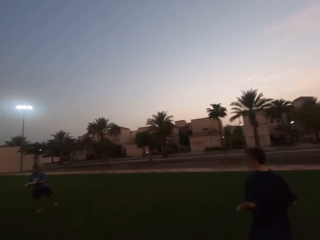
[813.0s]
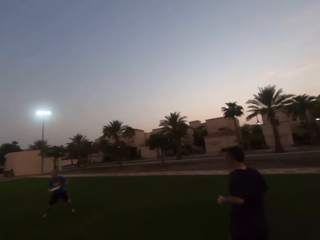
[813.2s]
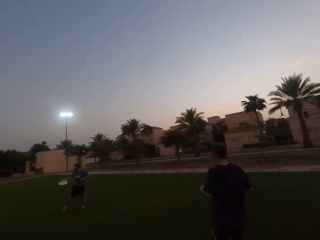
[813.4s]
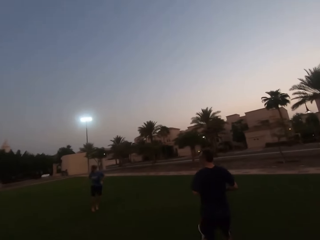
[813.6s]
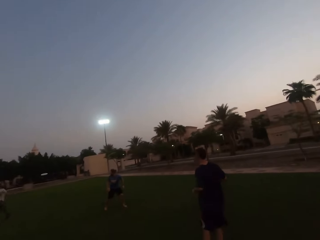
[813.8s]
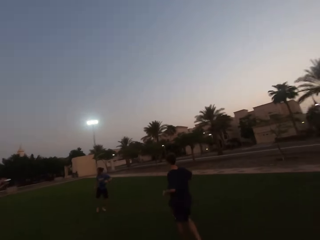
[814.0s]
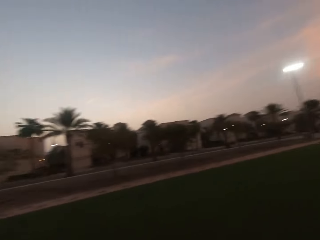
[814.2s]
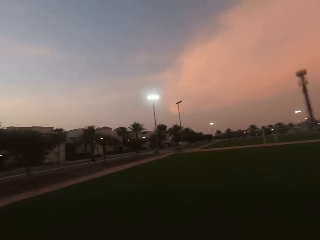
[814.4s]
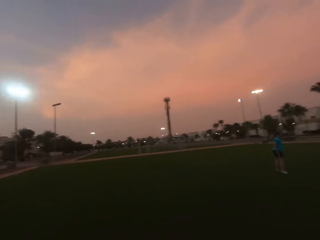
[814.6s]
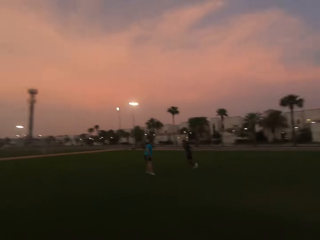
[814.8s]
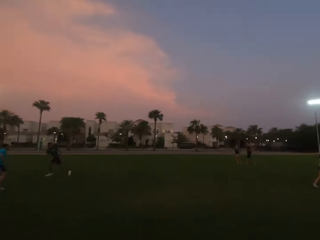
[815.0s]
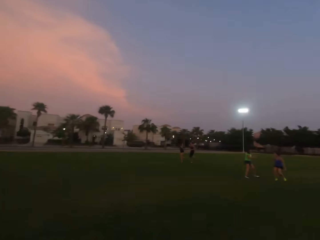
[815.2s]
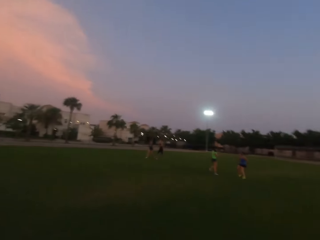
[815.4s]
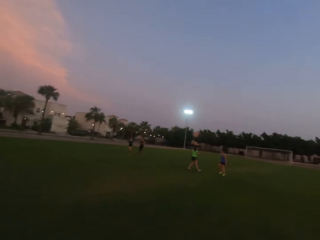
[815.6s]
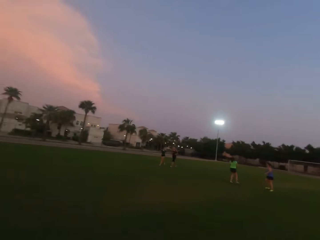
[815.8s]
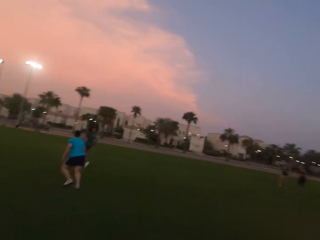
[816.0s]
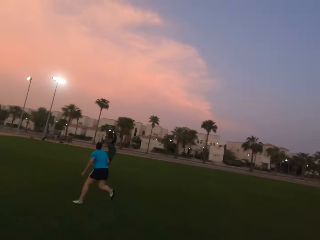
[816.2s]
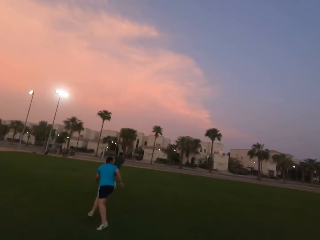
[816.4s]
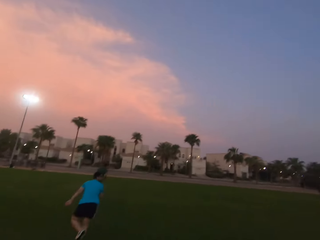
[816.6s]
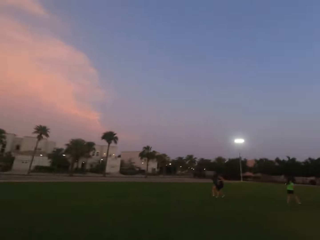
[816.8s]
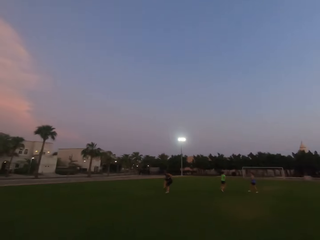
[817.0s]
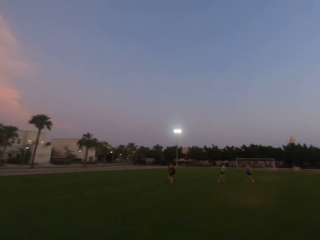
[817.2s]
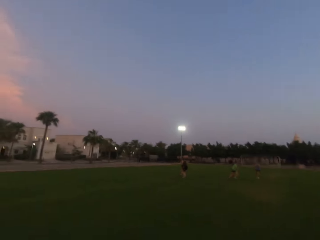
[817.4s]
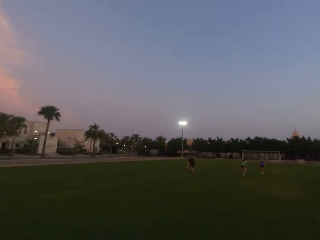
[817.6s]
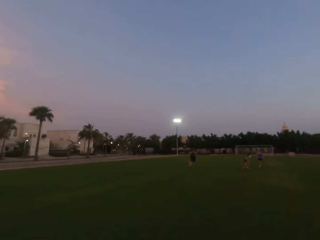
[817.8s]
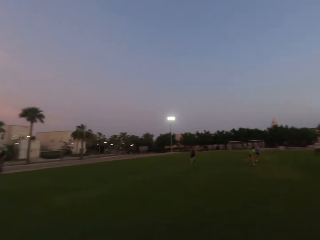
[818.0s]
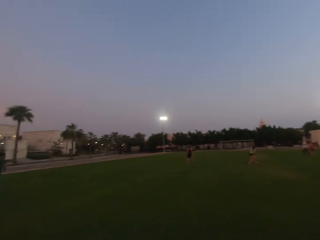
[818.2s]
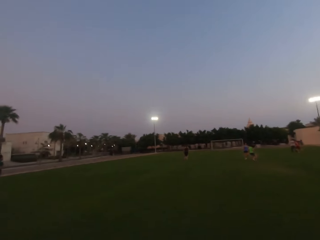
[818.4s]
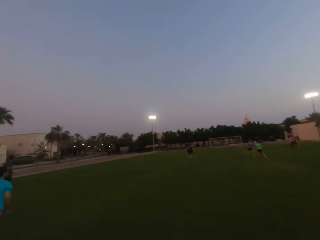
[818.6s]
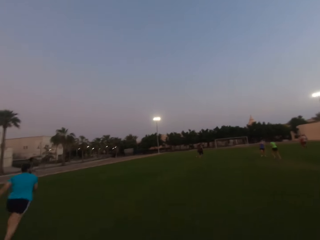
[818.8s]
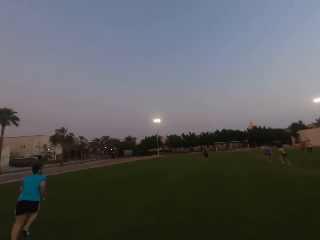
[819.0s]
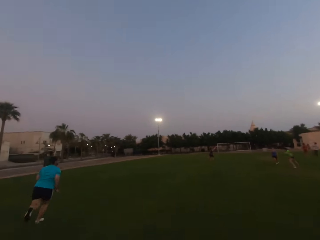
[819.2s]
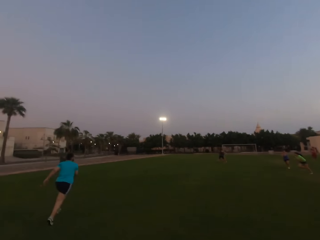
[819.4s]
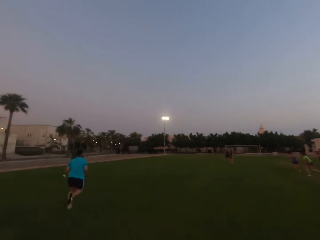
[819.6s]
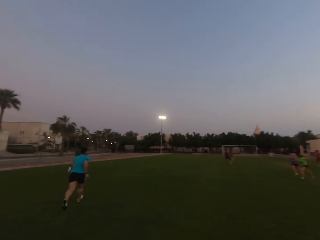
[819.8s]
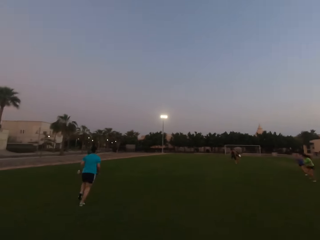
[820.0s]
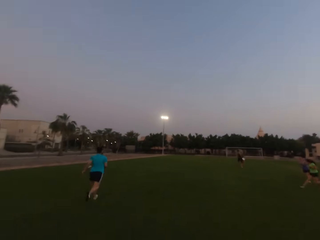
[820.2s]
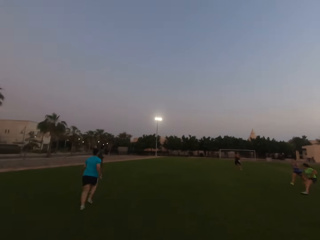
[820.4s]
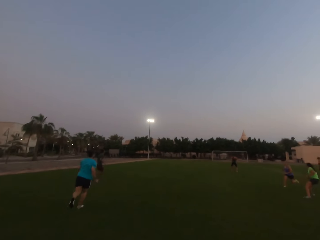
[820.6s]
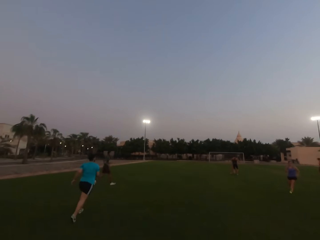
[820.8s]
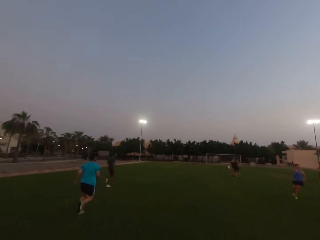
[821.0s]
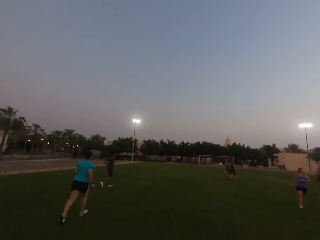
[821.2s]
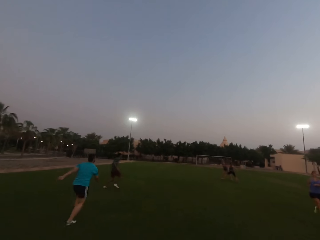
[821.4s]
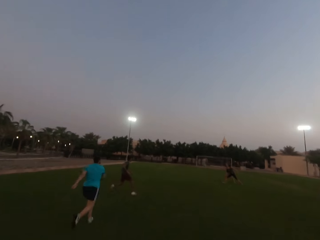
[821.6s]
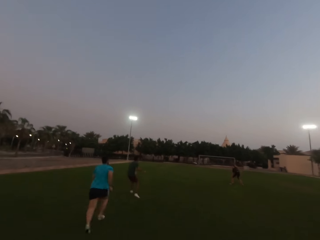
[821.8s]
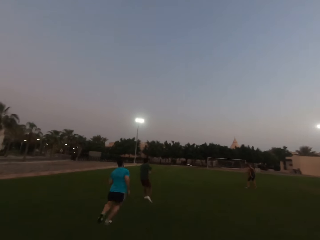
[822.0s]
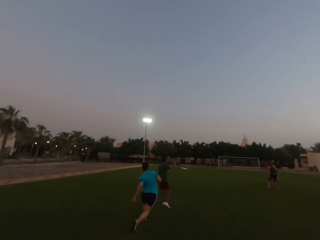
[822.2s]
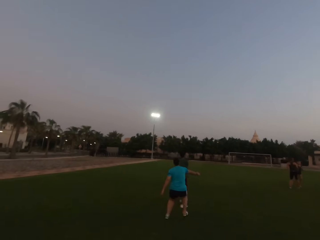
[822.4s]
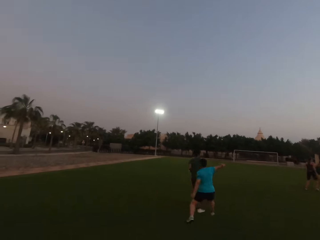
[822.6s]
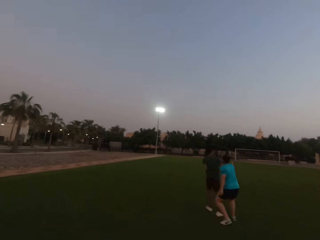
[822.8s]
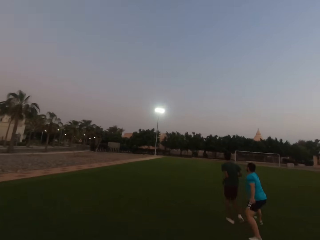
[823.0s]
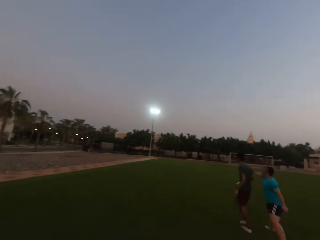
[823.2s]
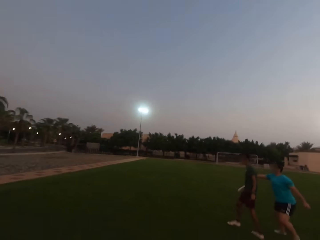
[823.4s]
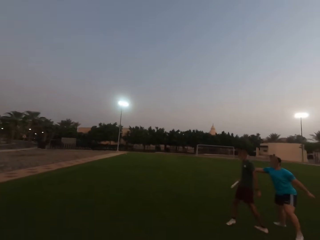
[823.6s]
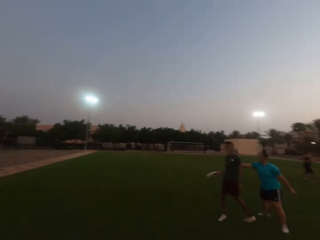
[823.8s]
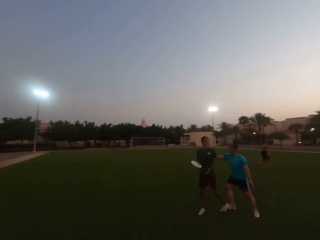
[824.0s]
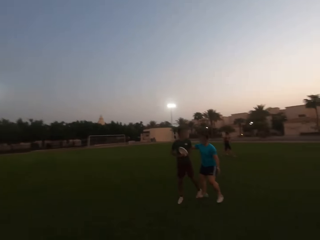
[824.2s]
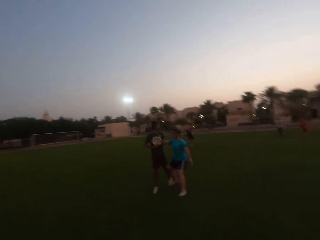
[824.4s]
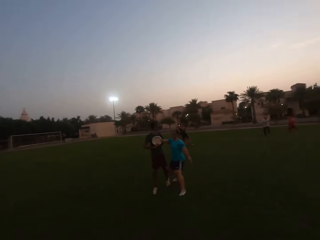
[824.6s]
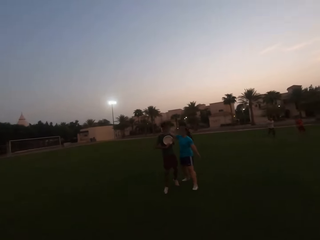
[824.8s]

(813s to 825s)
The camera wearer turns around. They run forward.

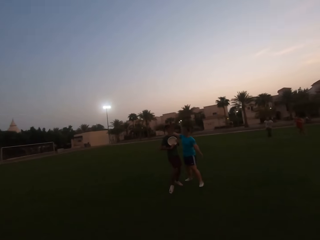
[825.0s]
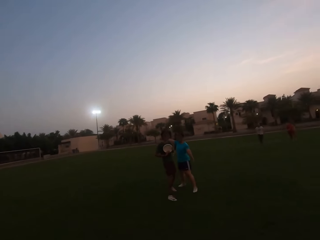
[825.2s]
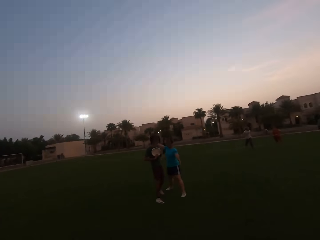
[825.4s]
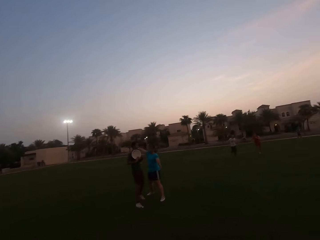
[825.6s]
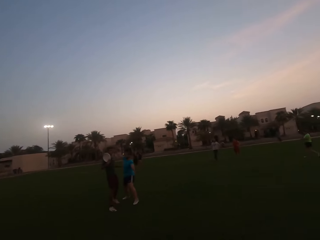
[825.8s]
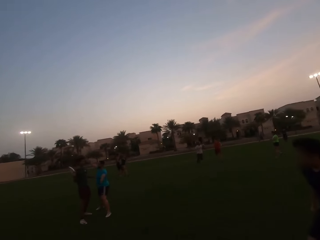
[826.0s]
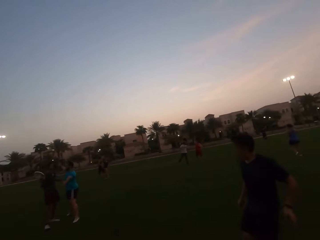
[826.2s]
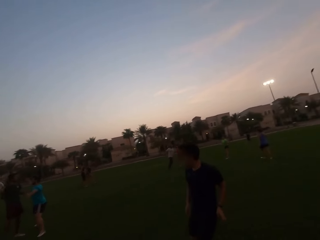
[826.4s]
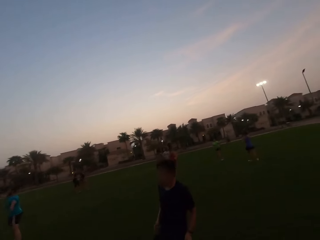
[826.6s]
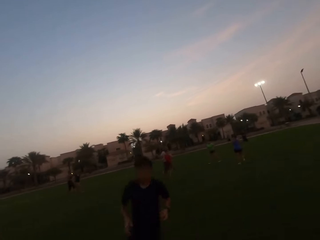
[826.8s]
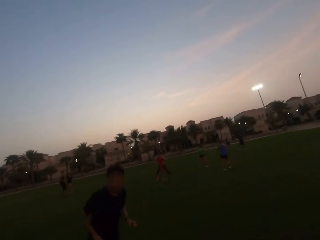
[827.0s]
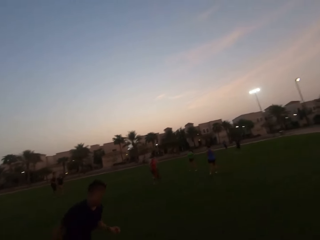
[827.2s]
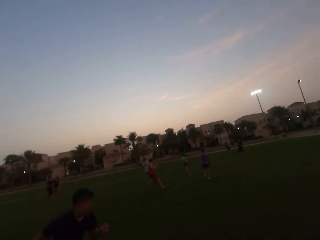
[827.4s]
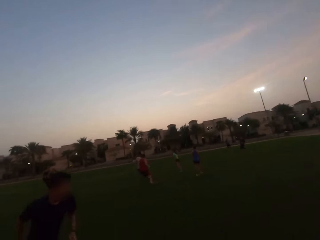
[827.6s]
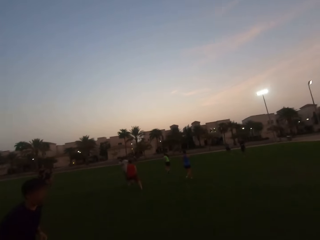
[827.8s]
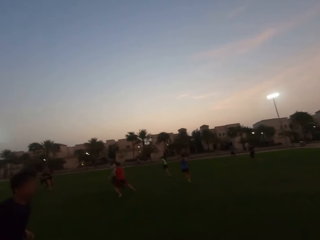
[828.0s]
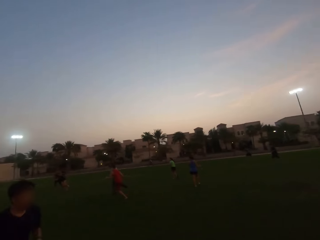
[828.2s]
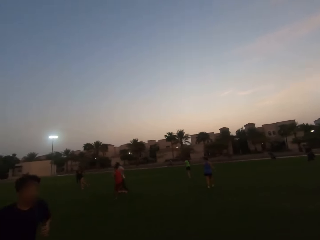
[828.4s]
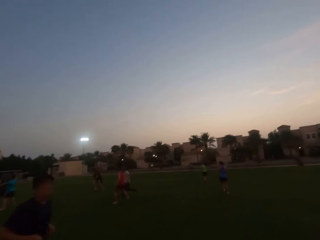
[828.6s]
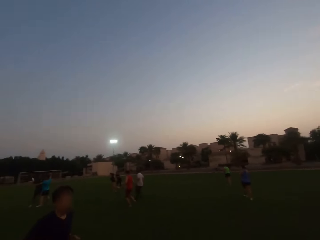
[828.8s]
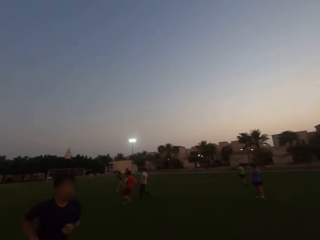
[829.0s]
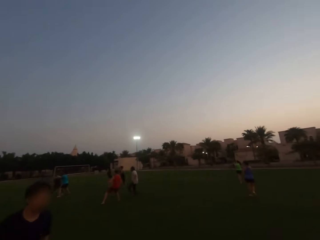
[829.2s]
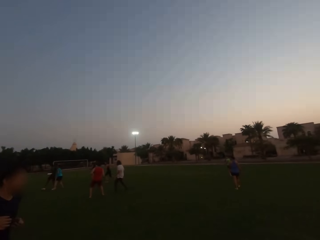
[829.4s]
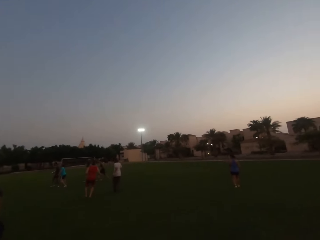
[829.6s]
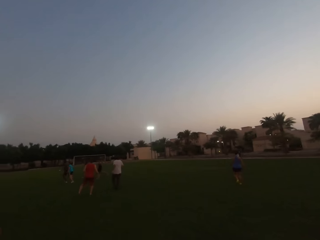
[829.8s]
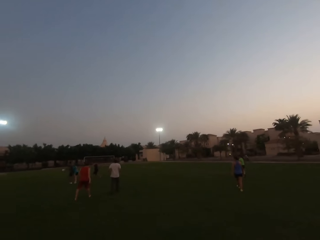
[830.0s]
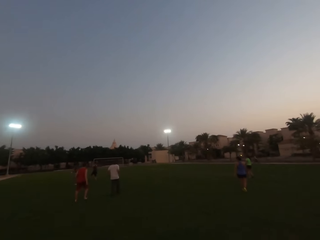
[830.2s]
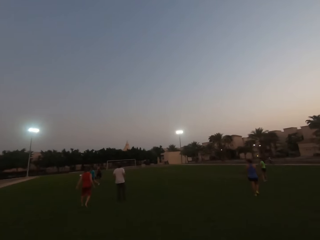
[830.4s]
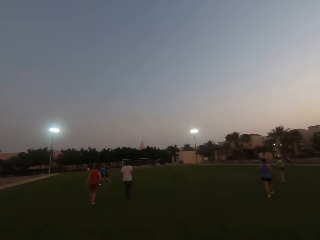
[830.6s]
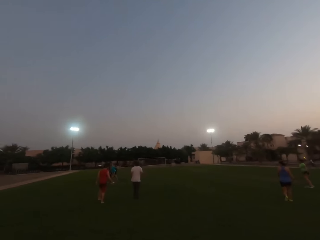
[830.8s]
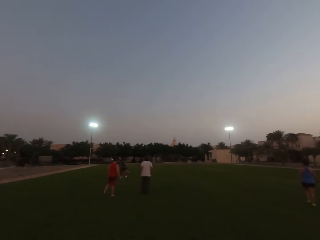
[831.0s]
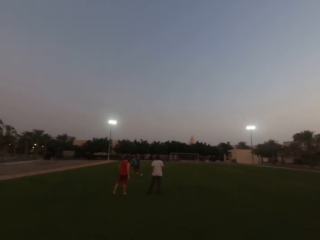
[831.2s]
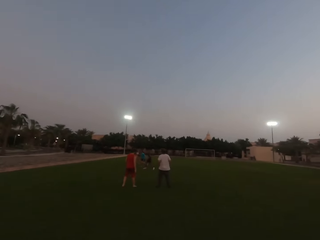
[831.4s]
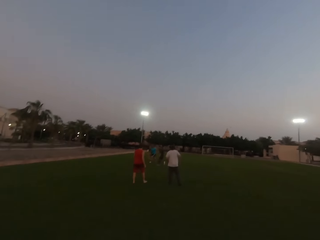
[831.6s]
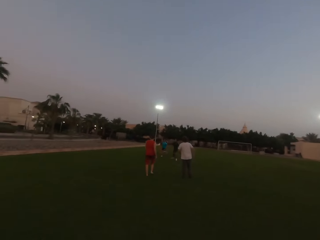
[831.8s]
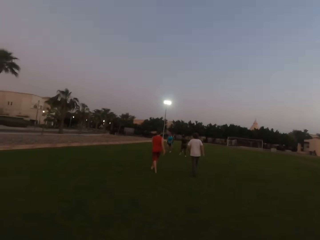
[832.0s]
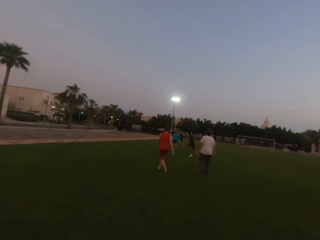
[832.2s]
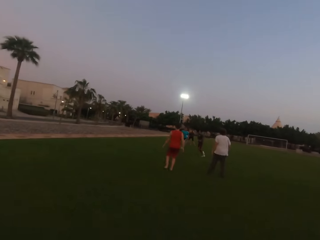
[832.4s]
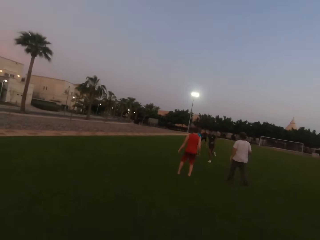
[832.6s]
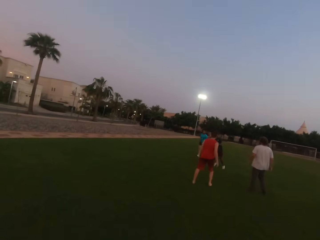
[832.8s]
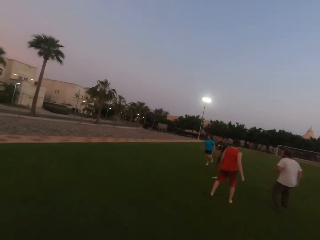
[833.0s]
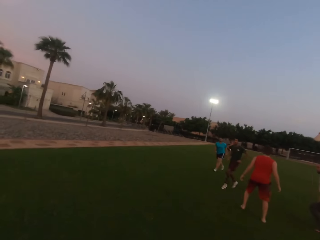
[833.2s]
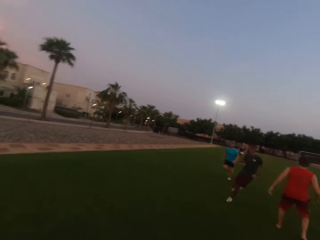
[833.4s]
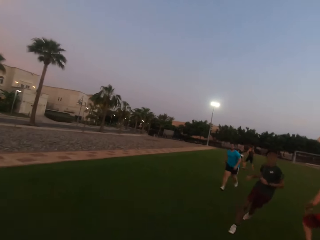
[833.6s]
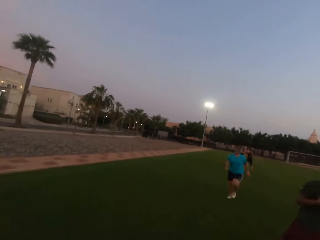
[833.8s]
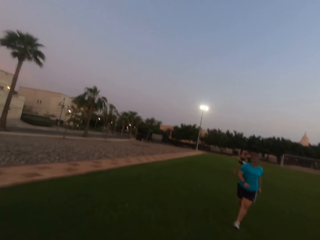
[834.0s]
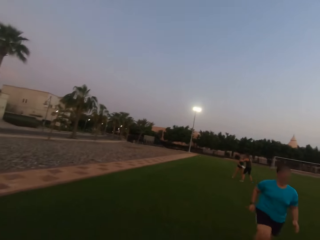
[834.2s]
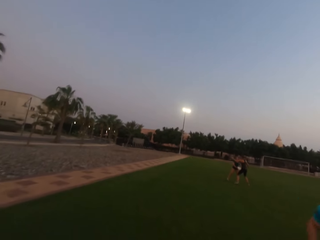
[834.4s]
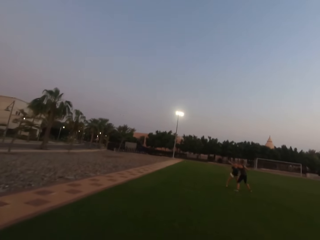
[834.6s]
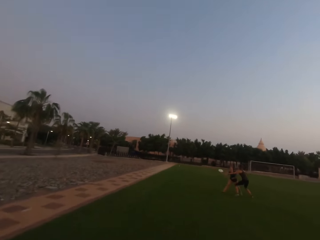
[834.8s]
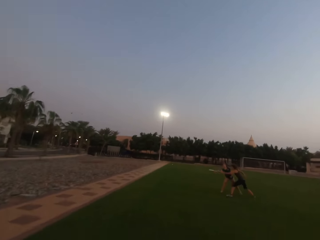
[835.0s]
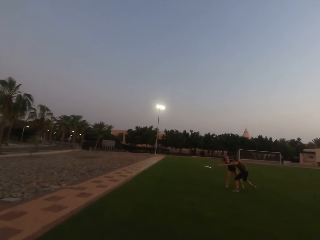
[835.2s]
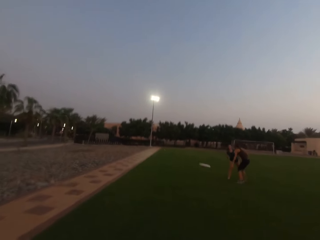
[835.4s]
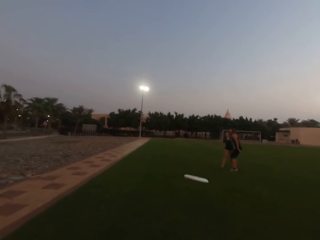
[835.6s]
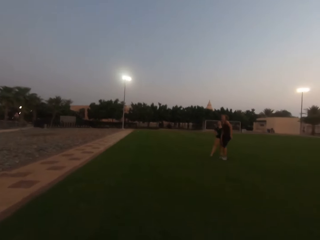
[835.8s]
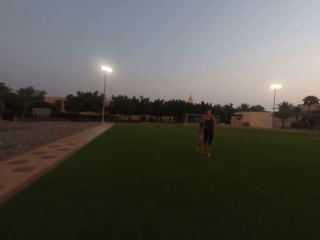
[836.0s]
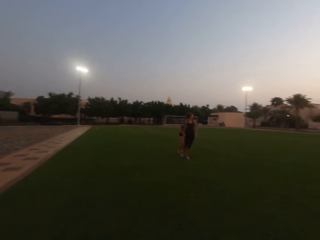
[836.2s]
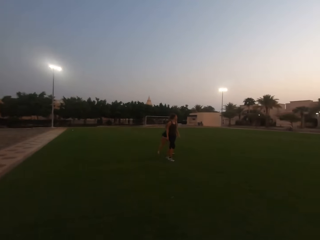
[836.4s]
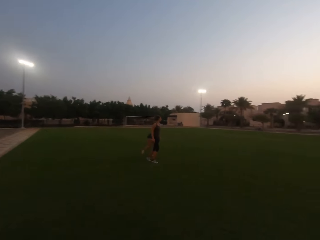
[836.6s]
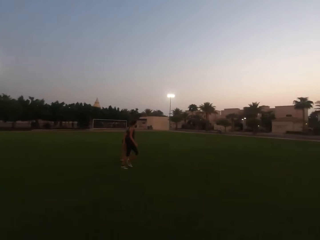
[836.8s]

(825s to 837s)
A man runs. Another man throws a frisbee. Another man runs. A woman runs. Another woman holds the frisbee, and throws the plate or frisbee to the camera wearer.
